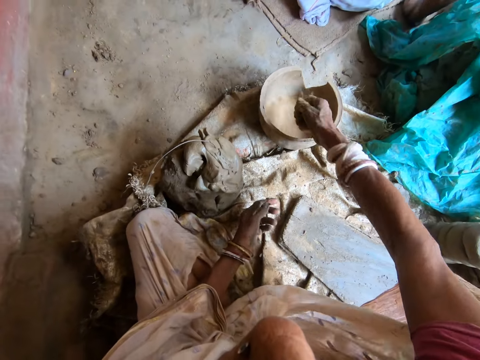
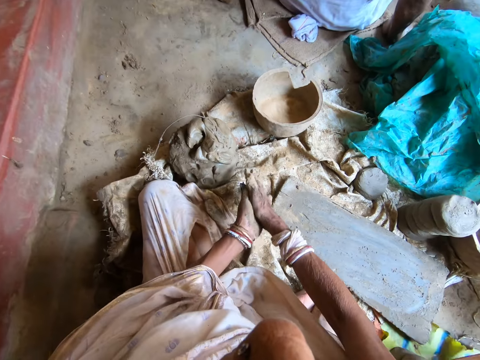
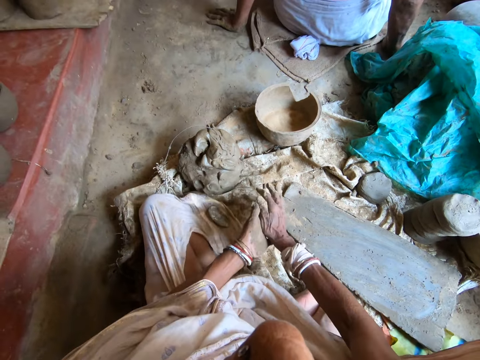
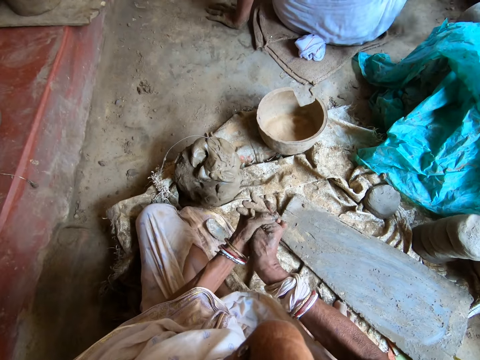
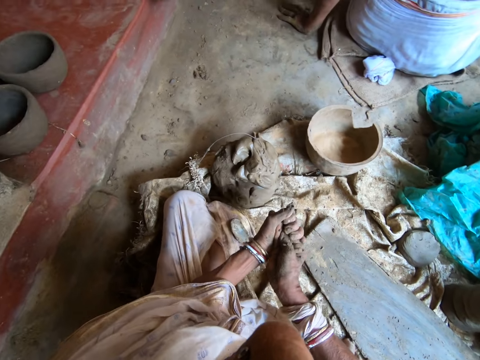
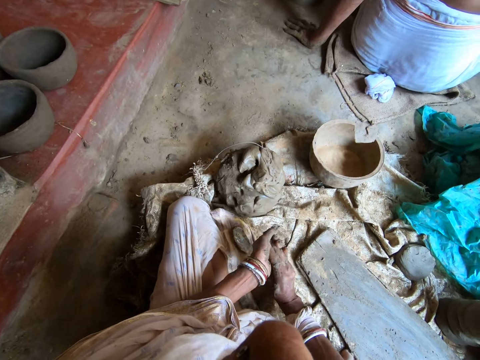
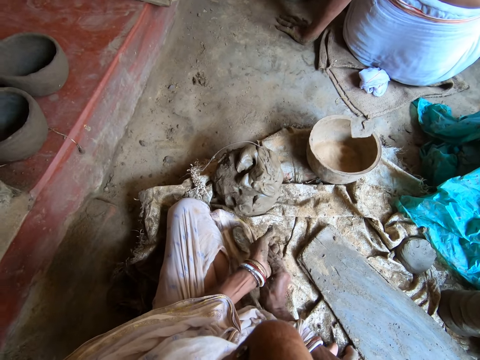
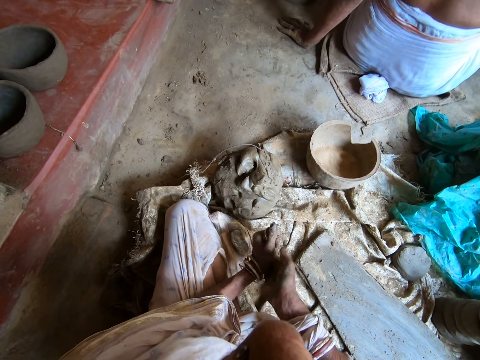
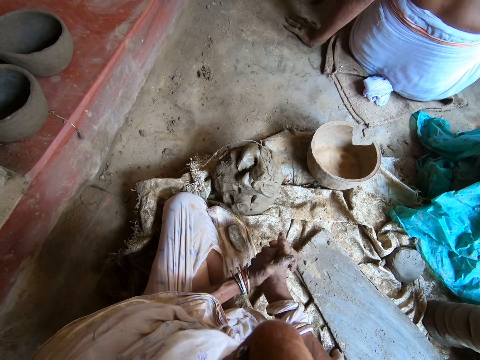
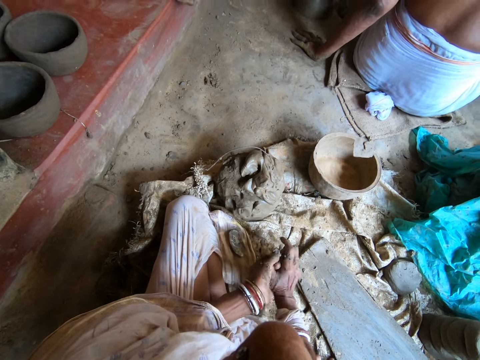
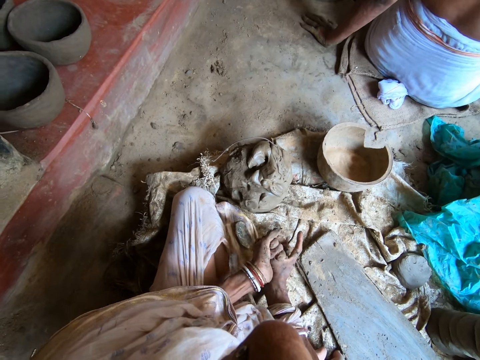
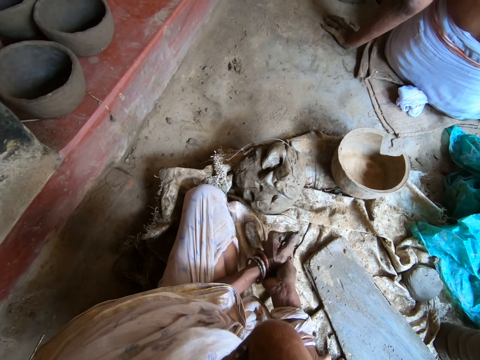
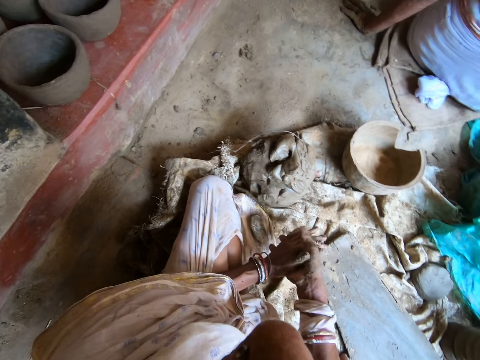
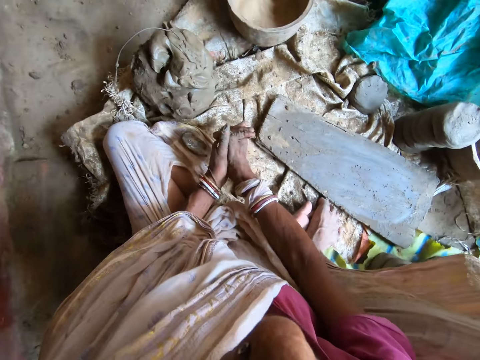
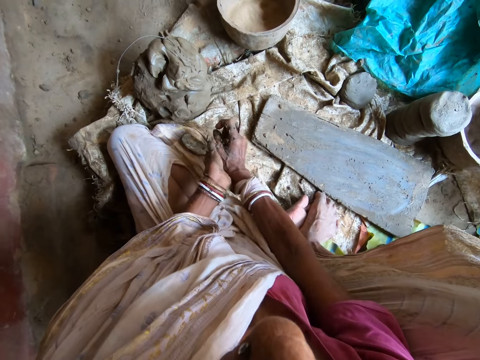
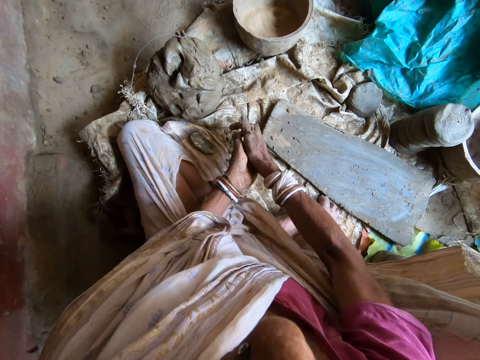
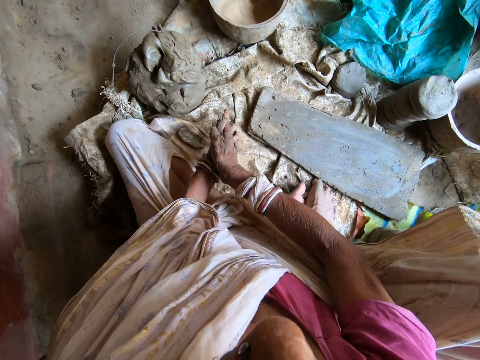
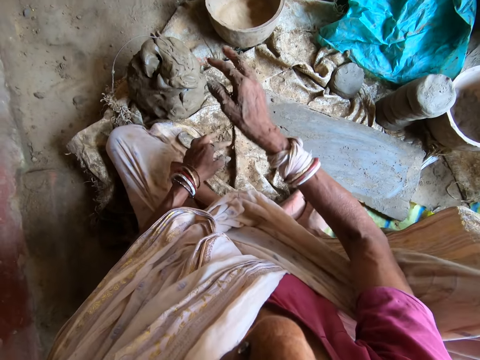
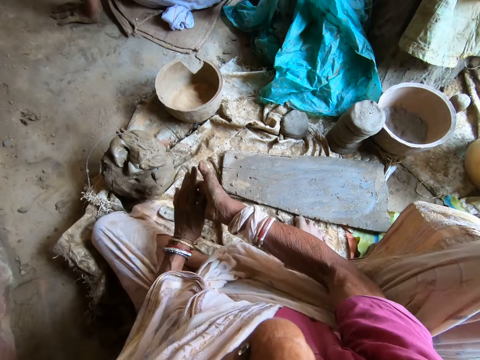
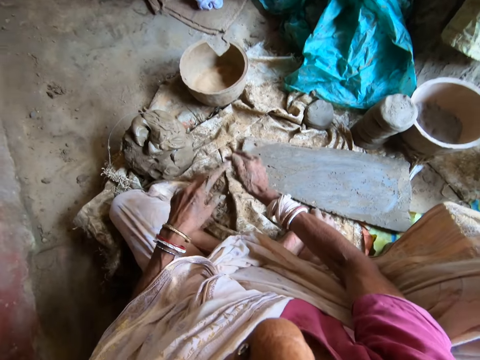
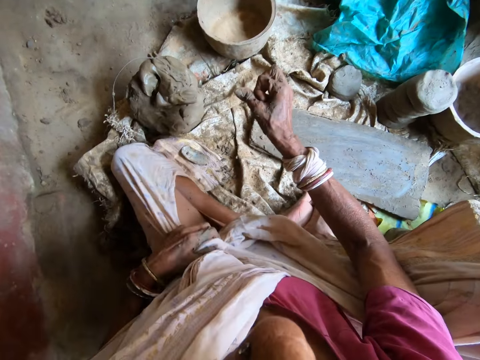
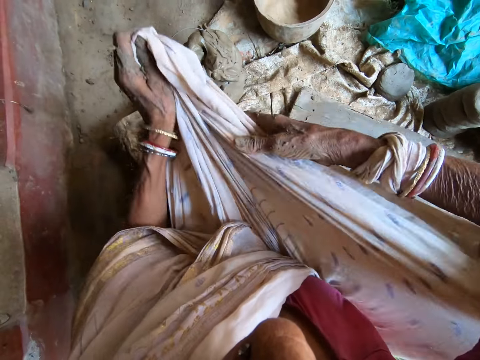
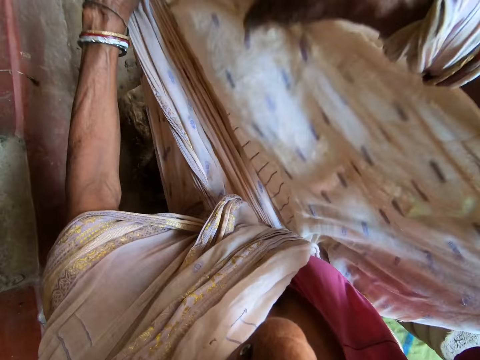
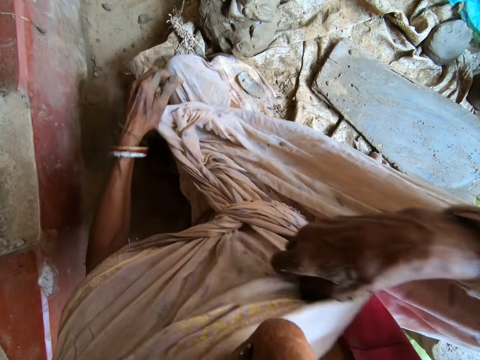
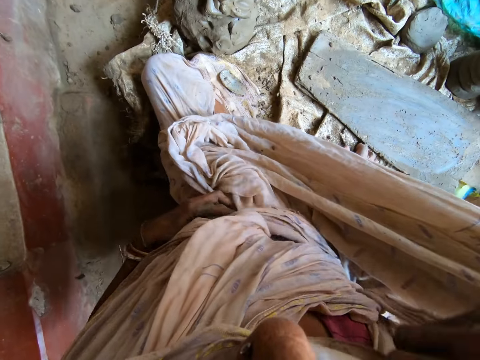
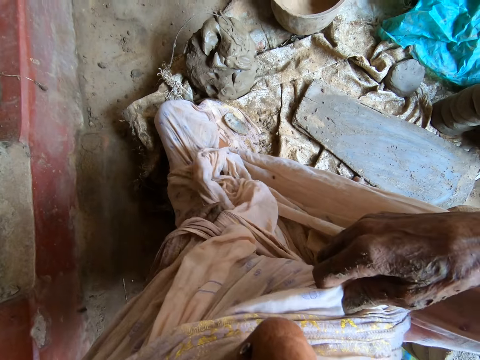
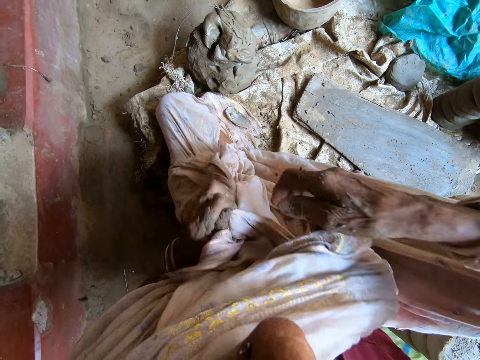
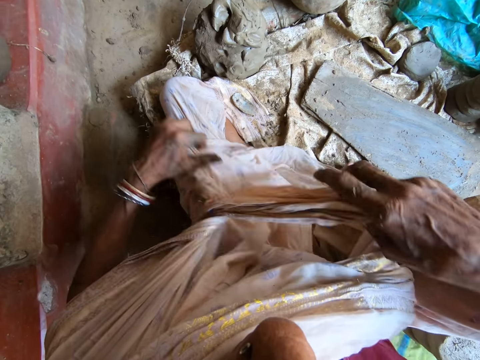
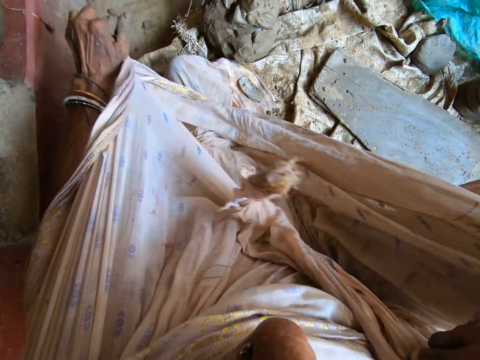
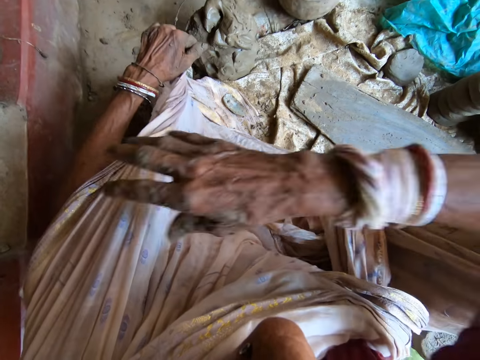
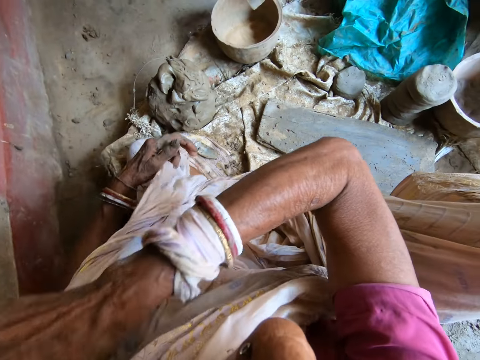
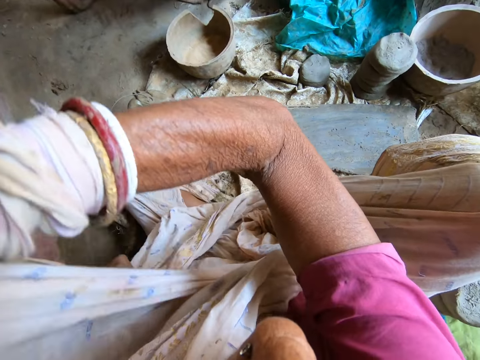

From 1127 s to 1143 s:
The camera wearer wipes her hands together with the sand. She adjusts her saree with her hands.

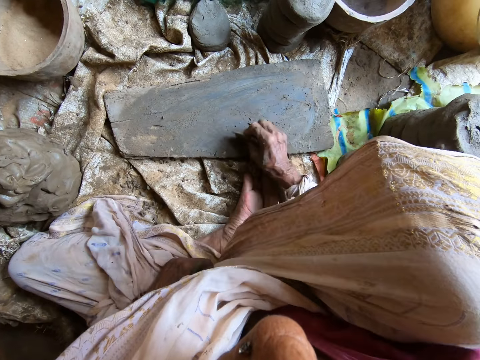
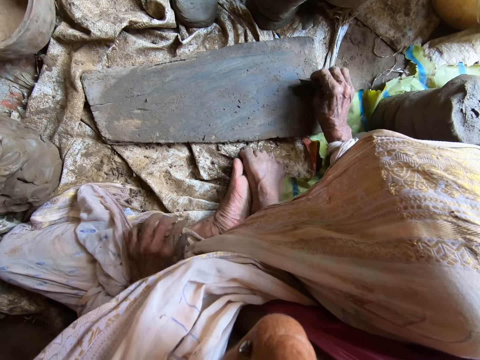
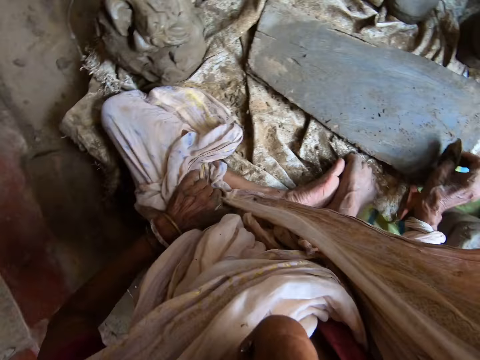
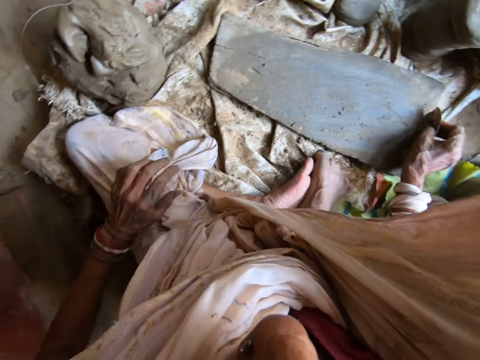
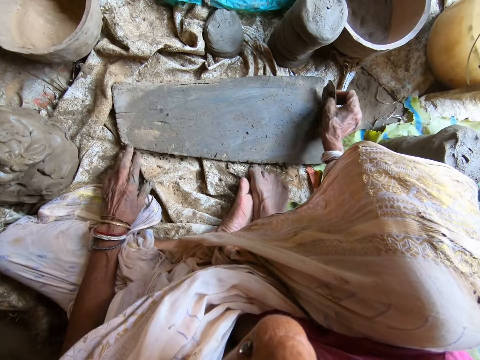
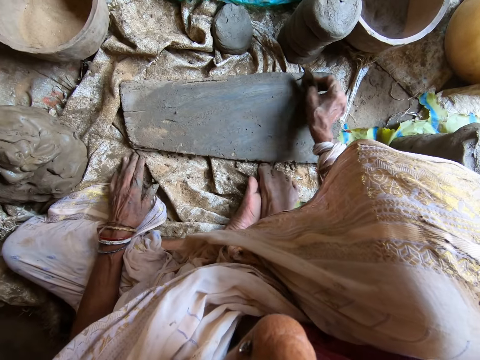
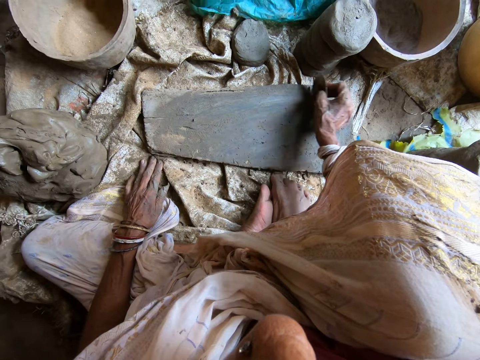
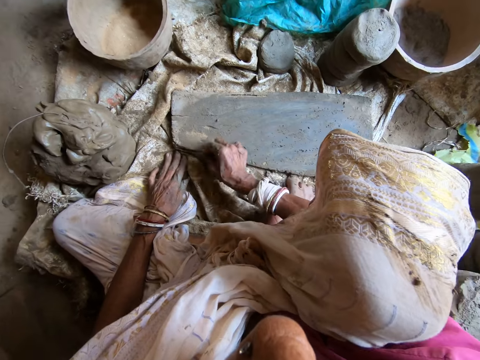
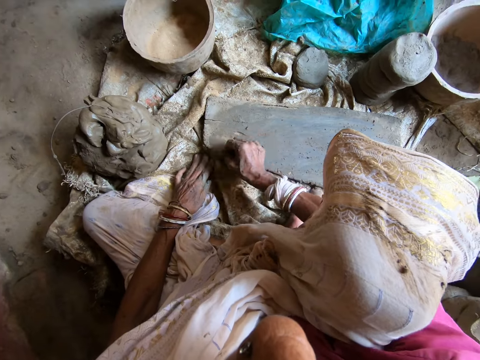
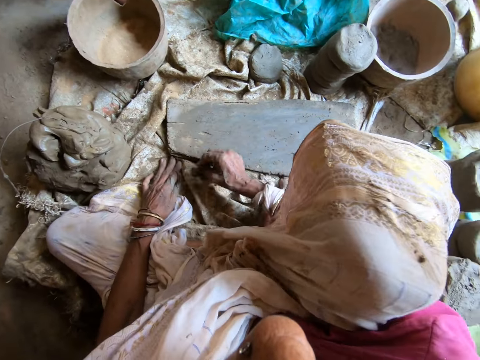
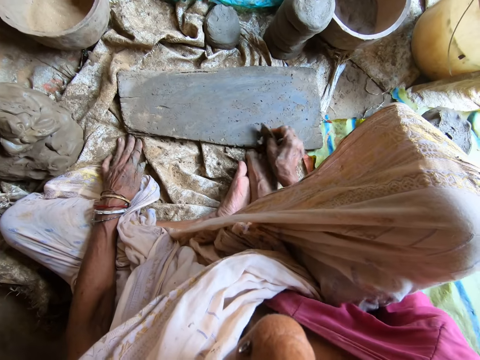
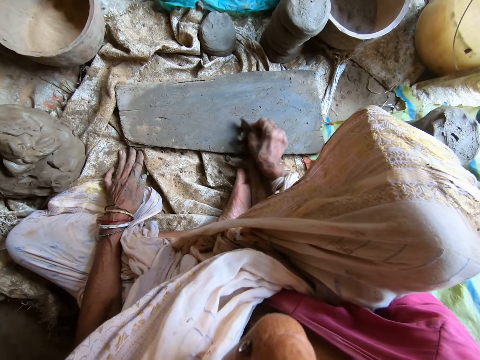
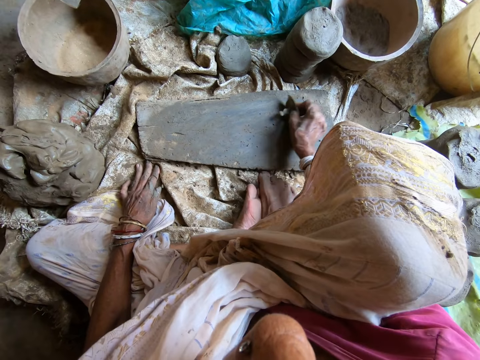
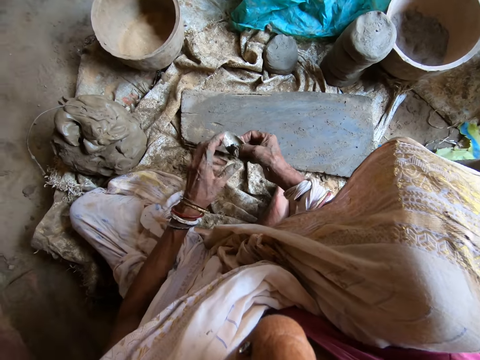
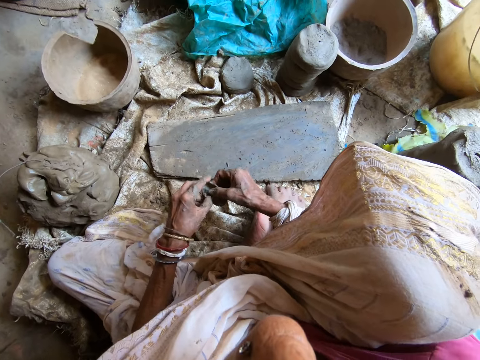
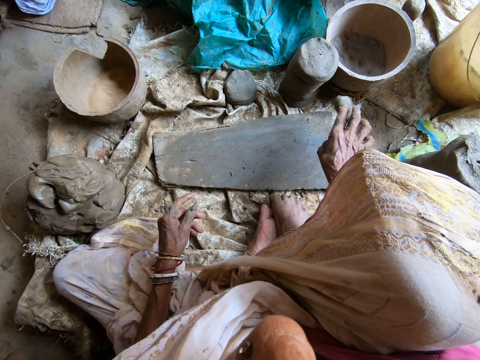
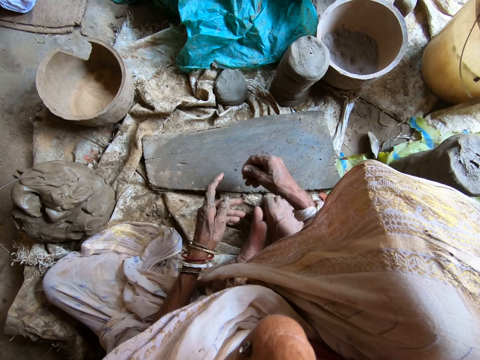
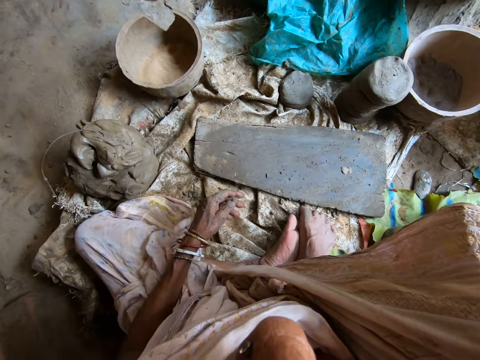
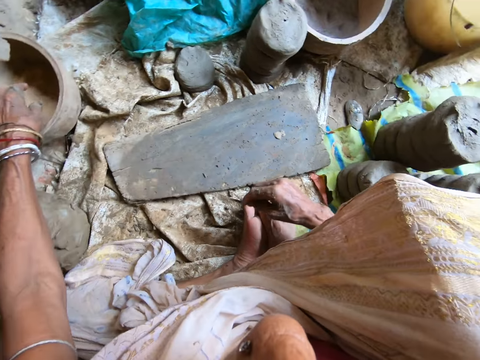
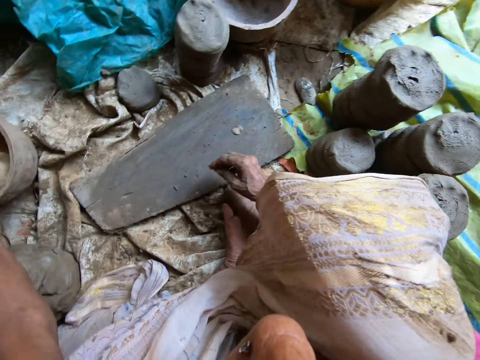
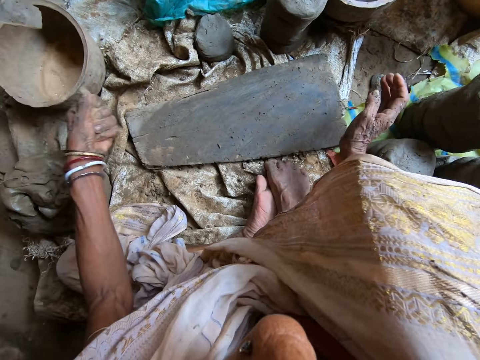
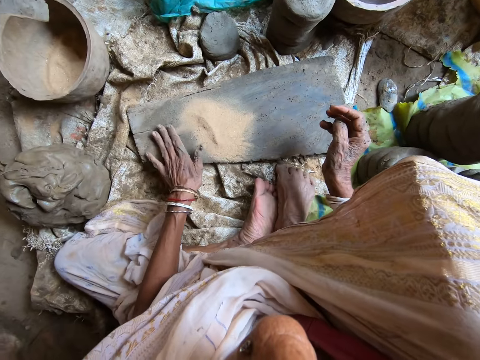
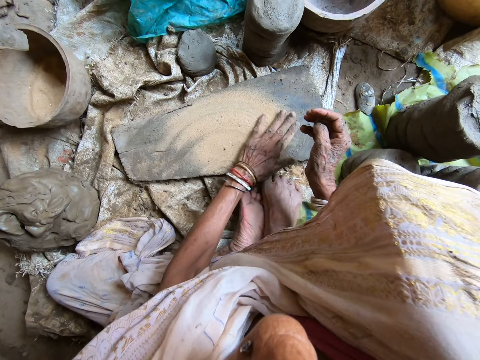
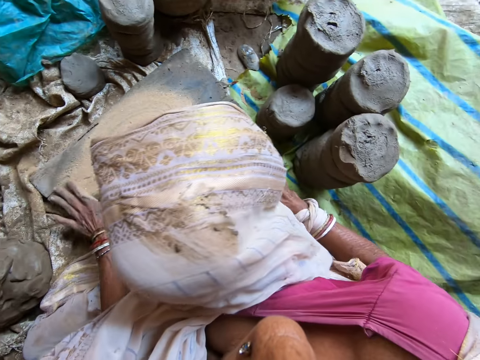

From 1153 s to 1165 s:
The camera wearer scrapes the plank with the scraper in her right hand. She wipes clay off the scraper with her left hand. She throws the scraper on the floor with her right hand. She passes the clay in her left hand to her right hand. She throws the clay on the floor with her right hand. She scoops sand from the molded bowl with her left hand. She wipes the board with her right hand. She throws sand on the plank with her left hand. She spreads sand on the plank with her left hand.
